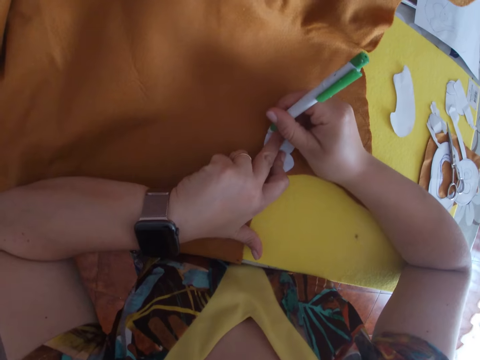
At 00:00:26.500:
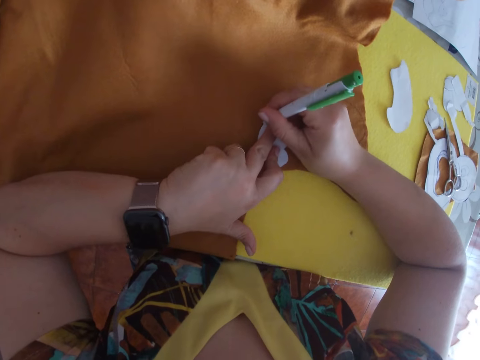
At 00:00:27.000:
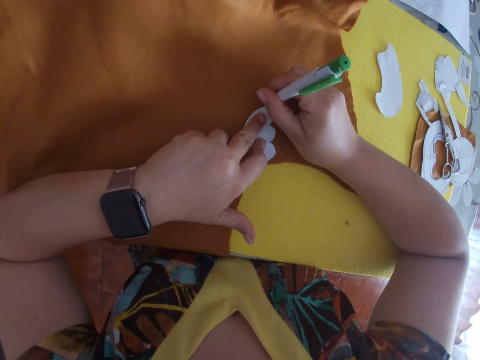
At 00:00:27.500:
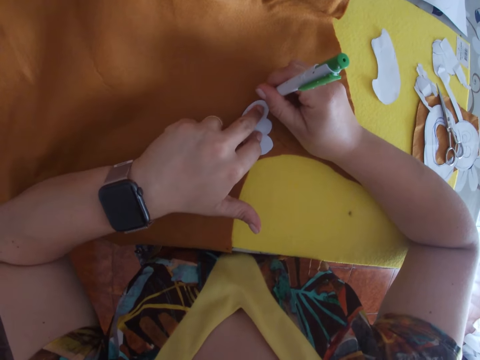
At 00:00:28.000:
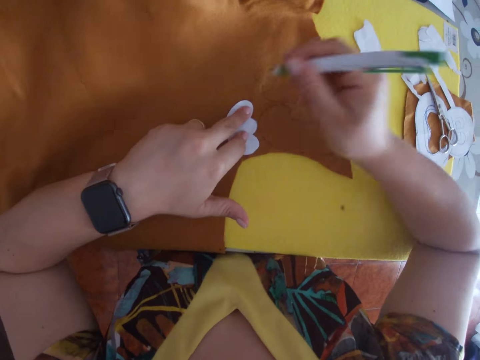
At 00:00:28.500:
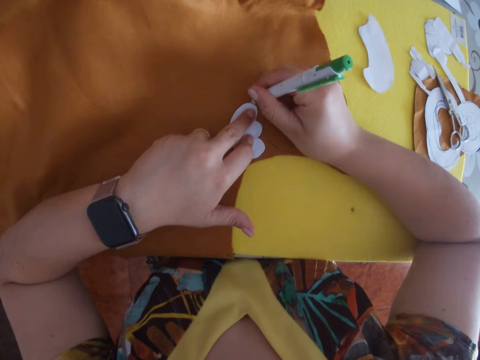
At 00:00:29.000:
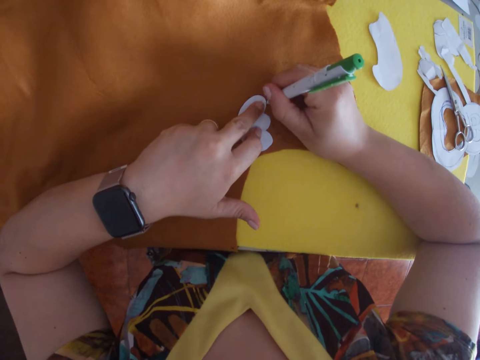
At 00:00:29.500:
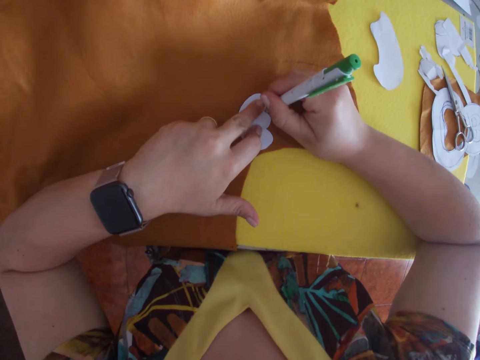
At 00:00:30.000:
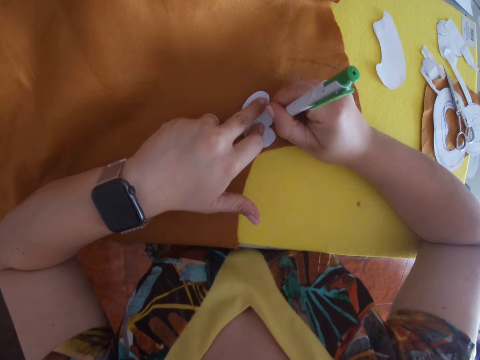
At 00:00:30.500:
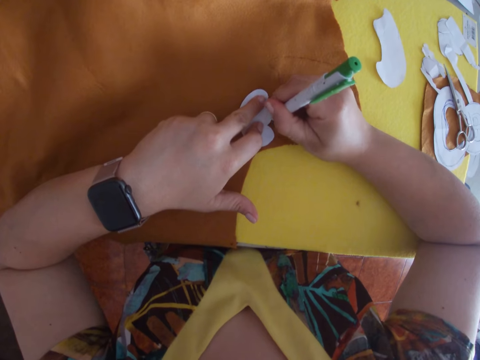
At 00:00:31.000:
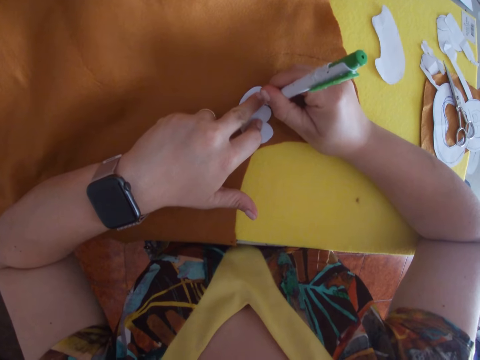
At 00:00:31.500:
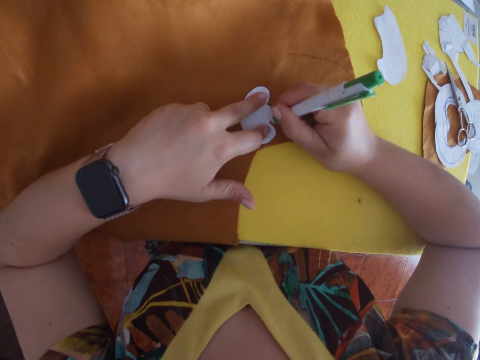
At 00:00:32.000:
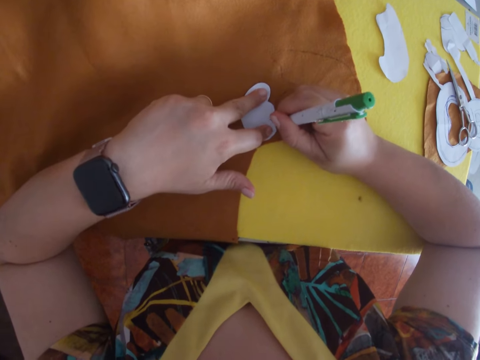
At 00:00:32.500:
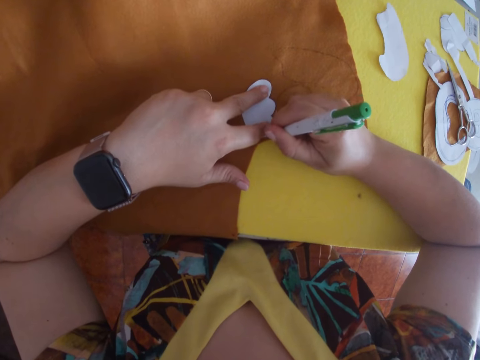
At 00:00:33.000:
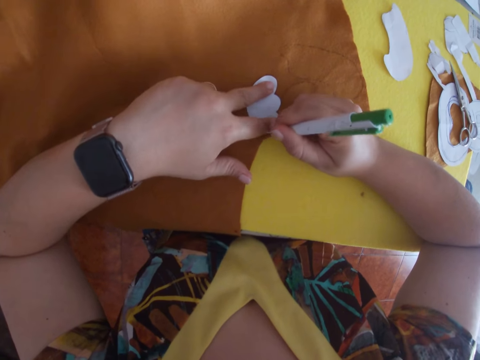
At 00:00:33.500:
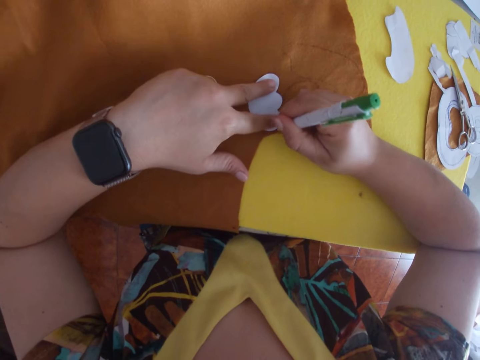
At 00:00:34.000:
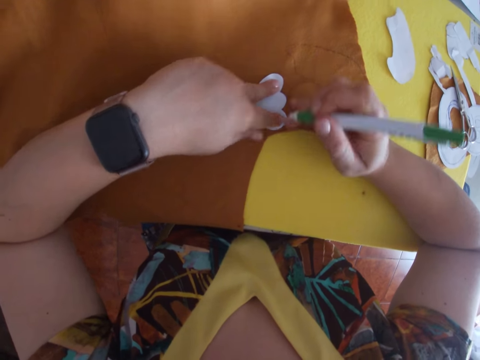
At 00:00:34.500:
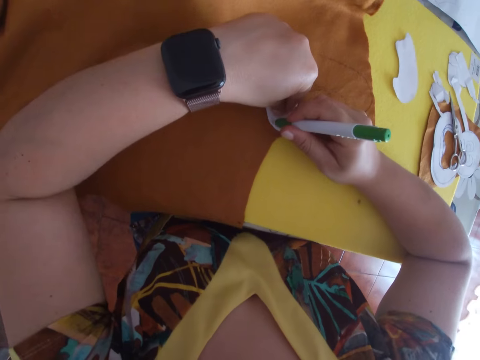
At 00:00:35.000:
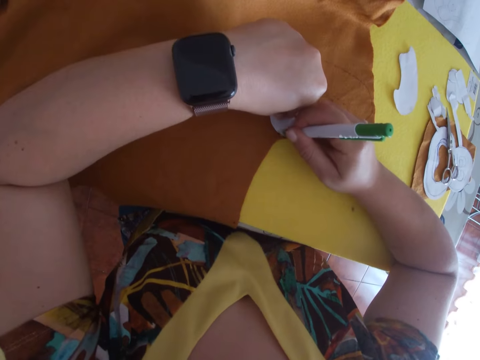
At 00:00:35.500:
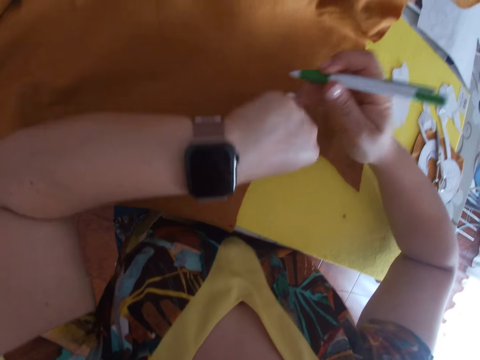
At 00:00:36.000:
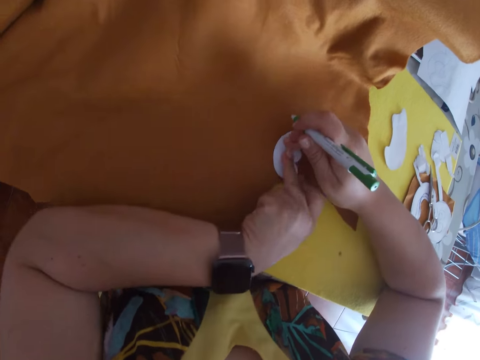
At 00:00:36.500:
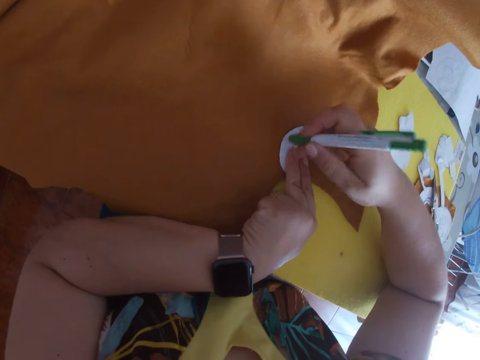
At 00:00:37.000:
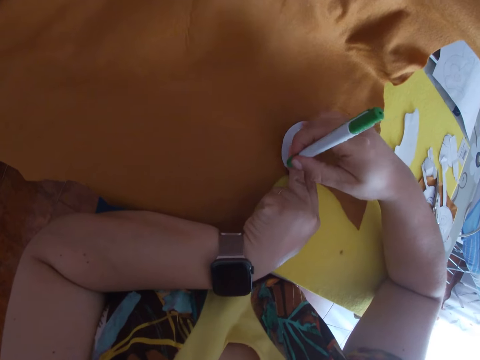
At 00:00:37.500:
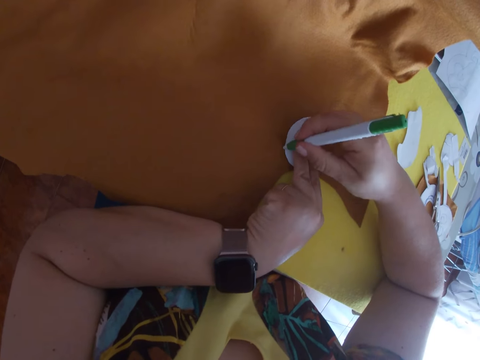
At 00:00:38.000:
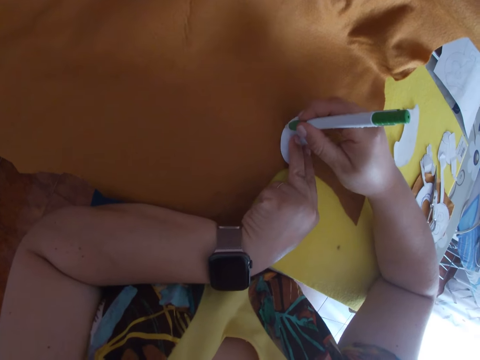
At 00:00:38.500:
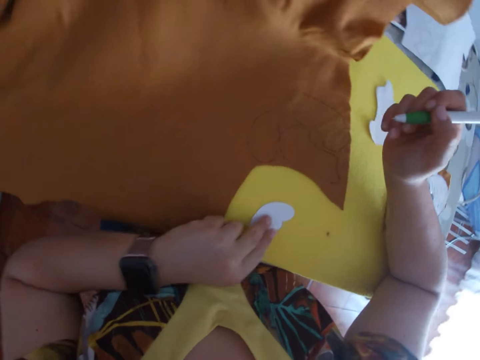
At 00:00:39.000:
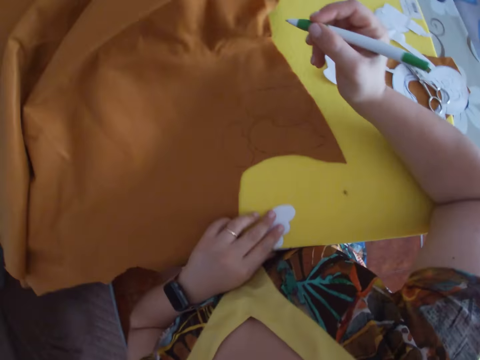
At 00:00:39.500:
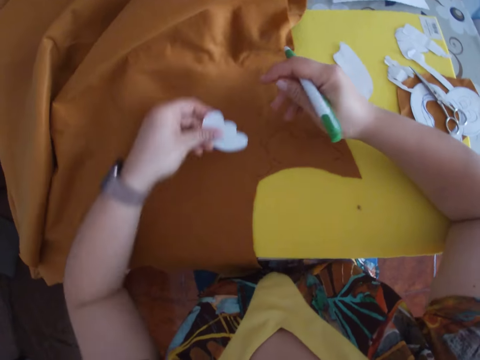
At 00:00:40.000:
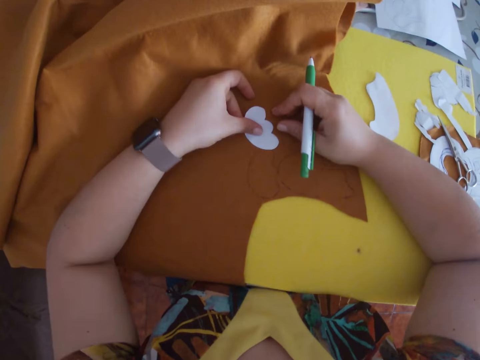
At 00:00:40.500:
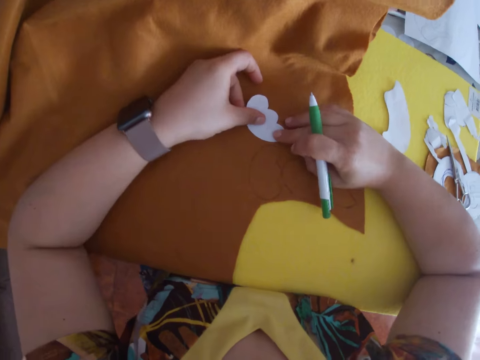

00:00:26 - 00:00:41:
The camera wearer traces the white piece of paper on the brown material with the pen. She drags the white piece of paper away from the brown material with her left hand. She places the white piece of paper back on the brown material. She picks up the paper. She positions the white piece of paper back on the brown material with both hands.

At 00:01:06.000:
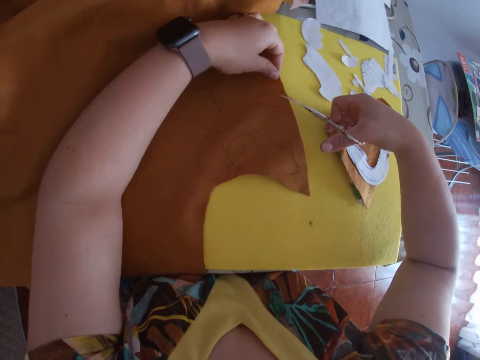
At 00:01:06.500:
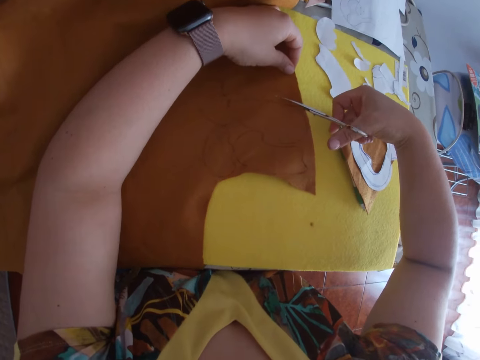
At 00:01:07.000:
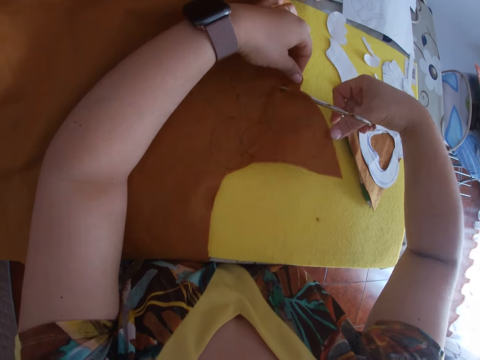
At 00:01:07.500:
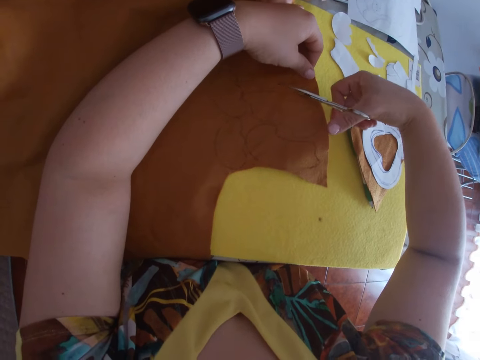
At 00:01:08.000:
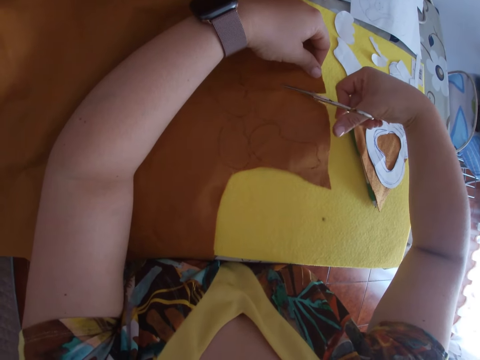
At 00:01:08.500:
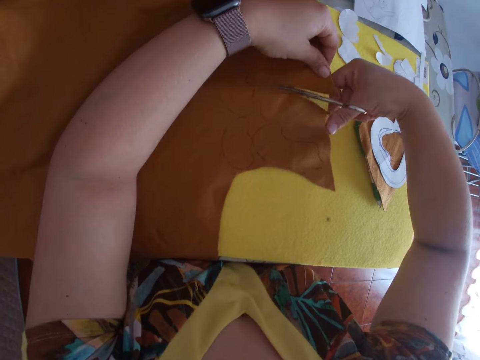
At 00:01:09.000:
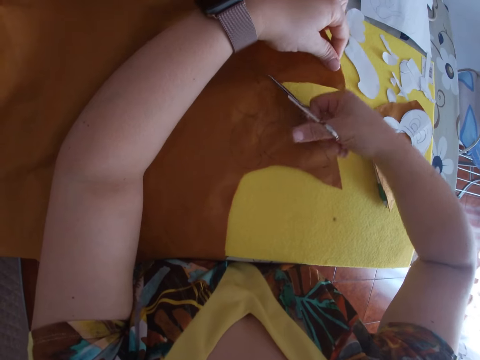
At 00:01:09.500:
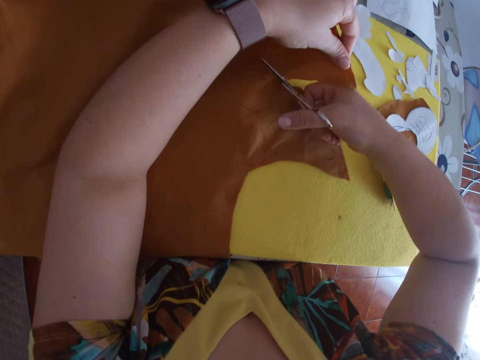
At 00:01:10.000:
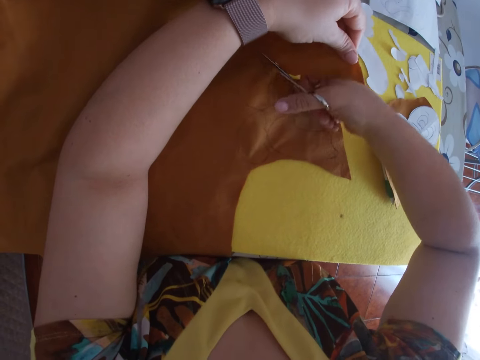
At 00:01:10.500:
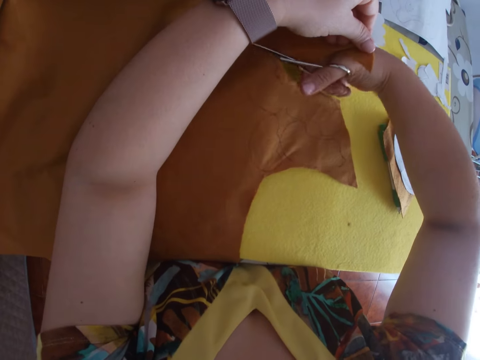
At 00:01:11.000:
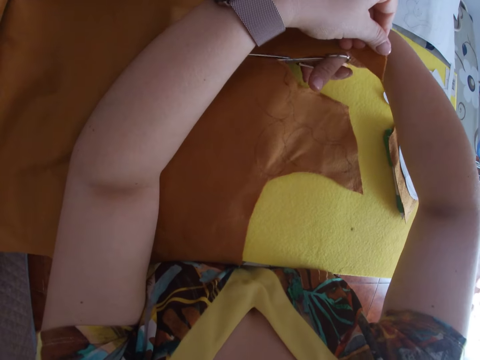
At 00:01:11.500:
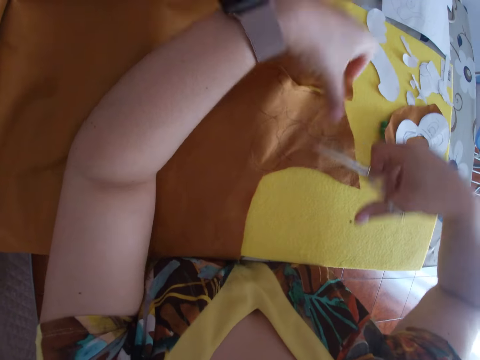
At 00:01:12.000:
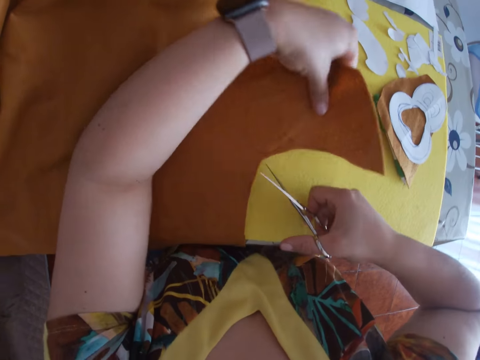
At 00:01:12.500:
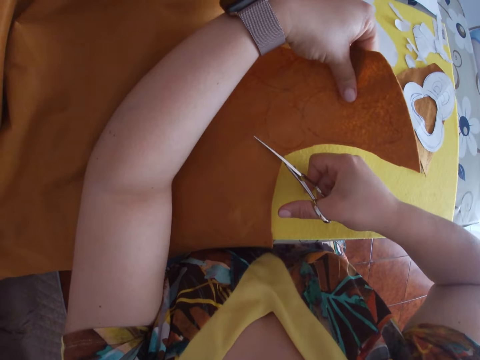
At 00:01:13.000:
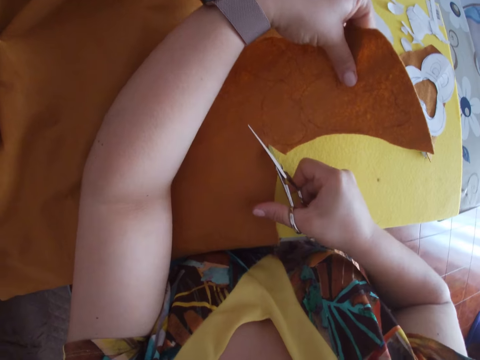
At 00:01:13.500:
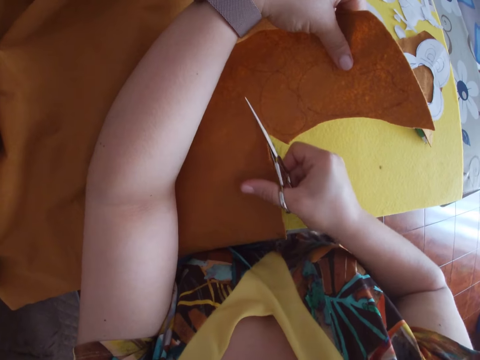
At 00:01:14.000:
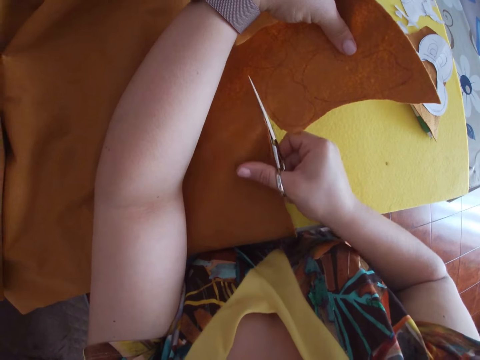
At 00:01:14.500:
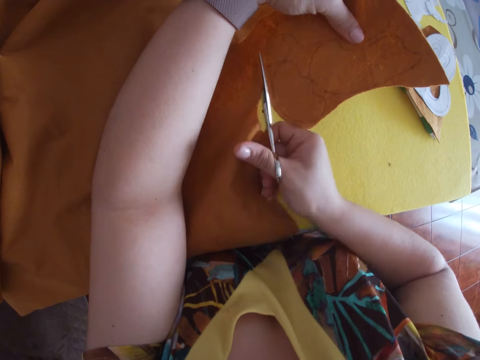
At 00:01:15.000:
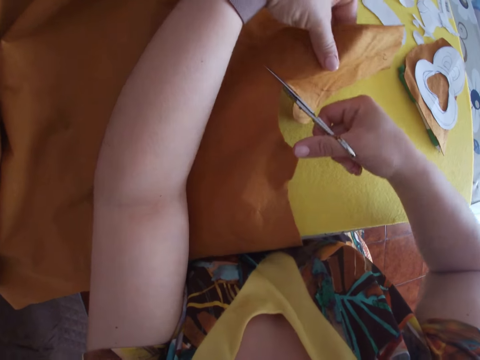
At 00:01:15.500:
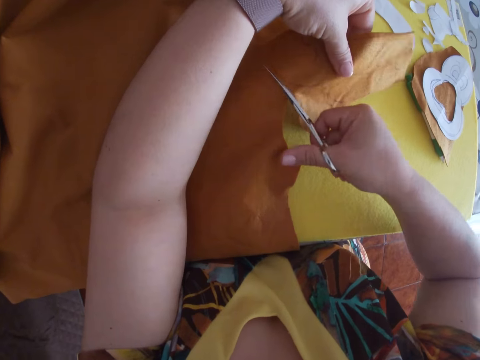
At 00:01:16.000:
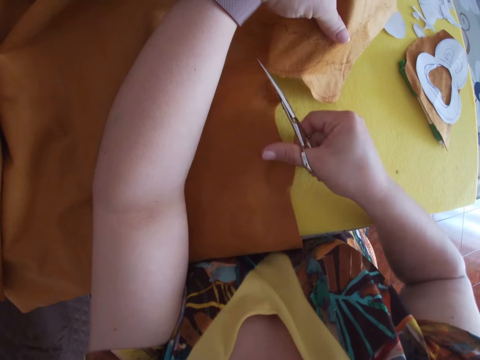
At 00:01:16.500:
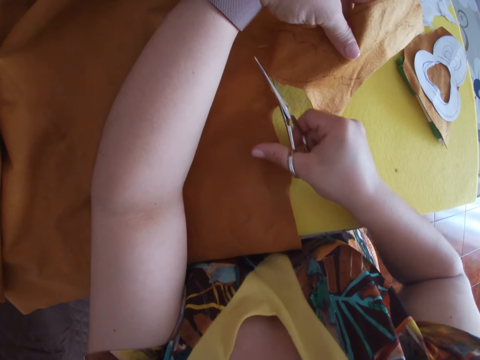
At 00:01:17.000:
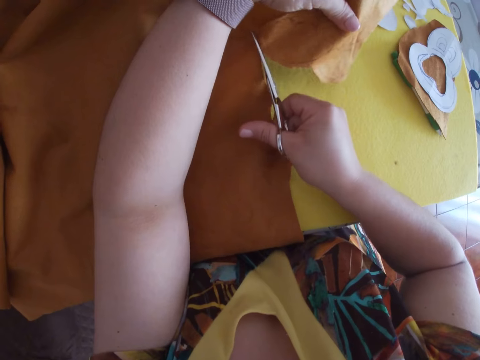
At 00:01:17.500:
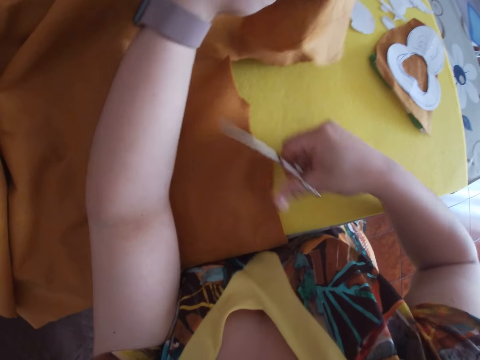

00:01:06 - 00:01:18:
The camera wearer places the paper on the cloth. They cut the cloth with the scissors.
